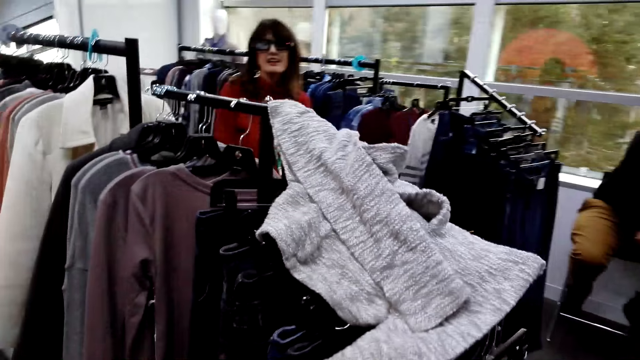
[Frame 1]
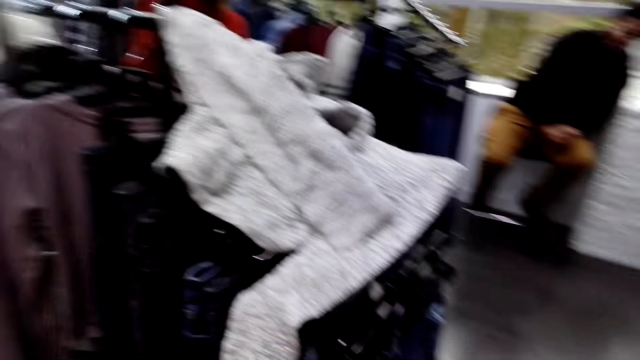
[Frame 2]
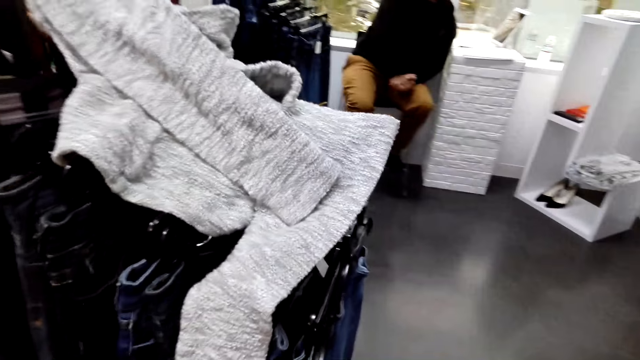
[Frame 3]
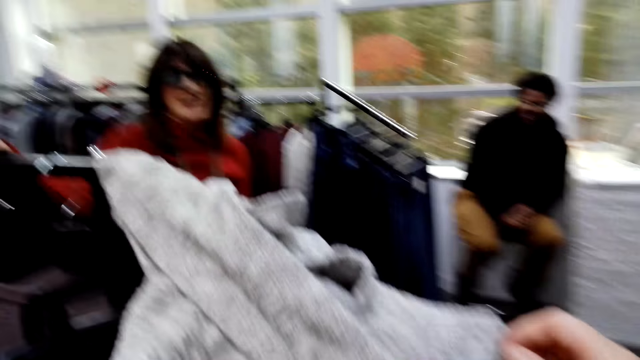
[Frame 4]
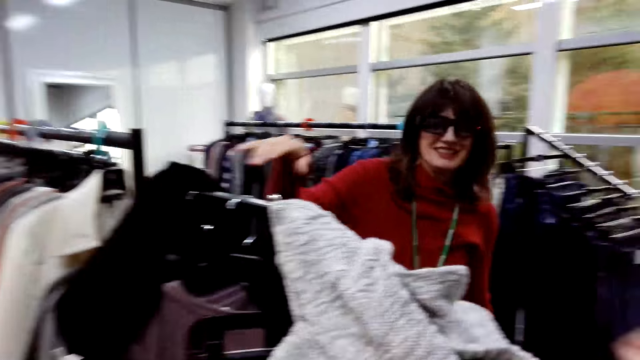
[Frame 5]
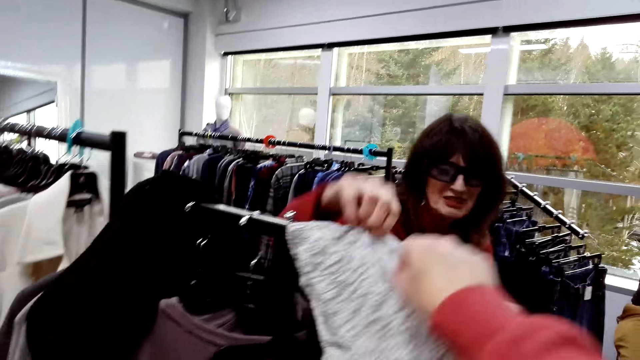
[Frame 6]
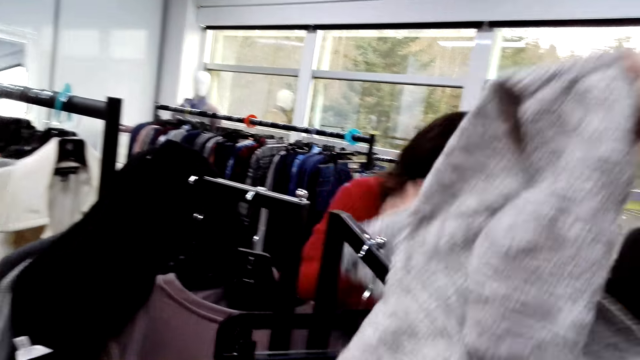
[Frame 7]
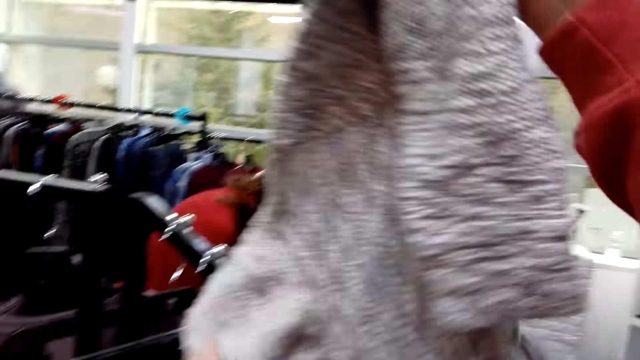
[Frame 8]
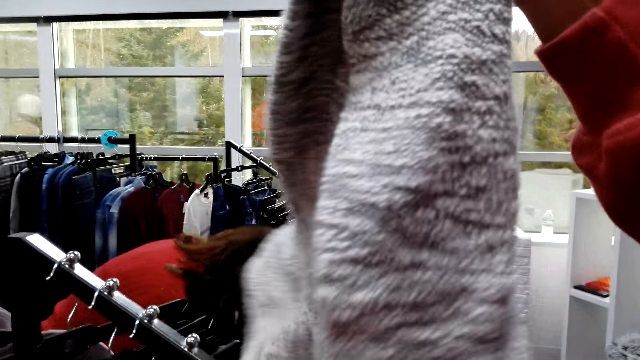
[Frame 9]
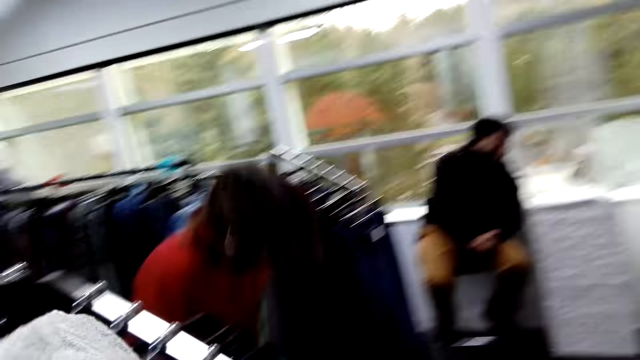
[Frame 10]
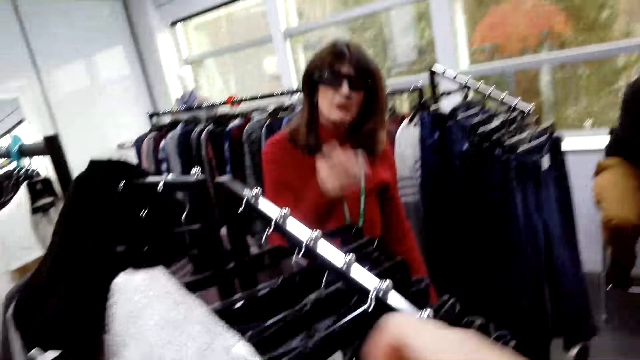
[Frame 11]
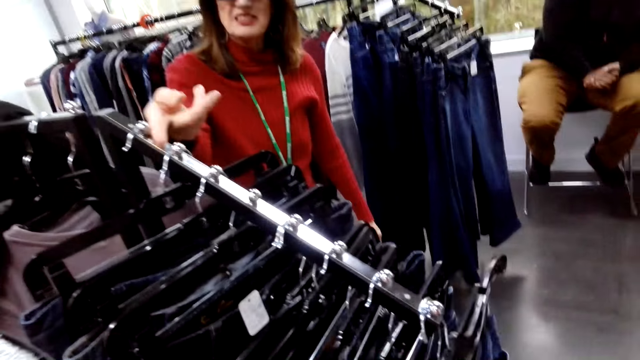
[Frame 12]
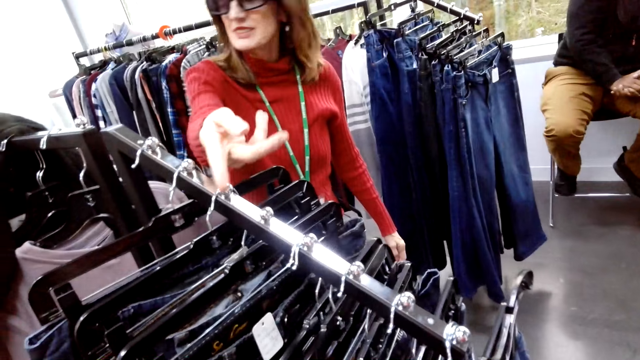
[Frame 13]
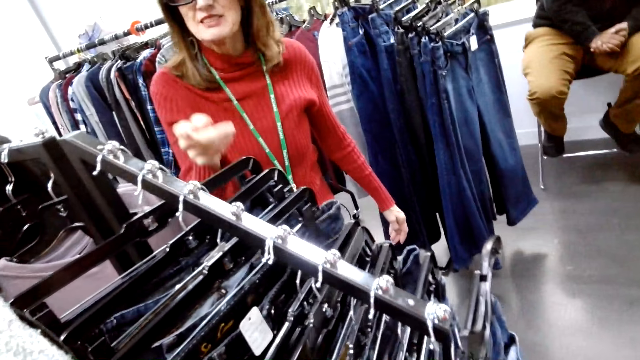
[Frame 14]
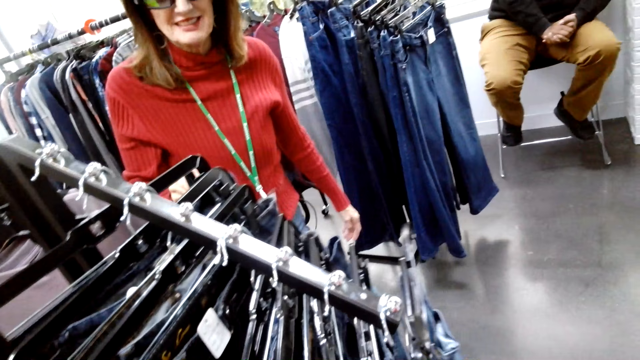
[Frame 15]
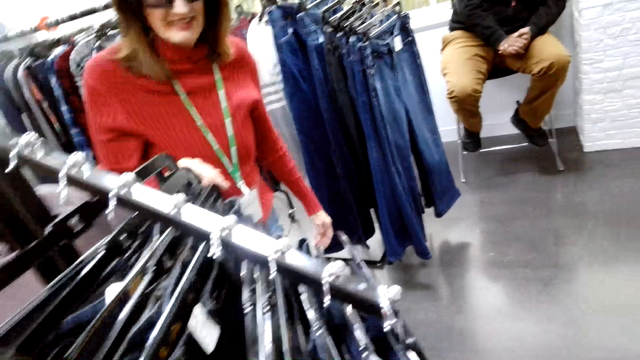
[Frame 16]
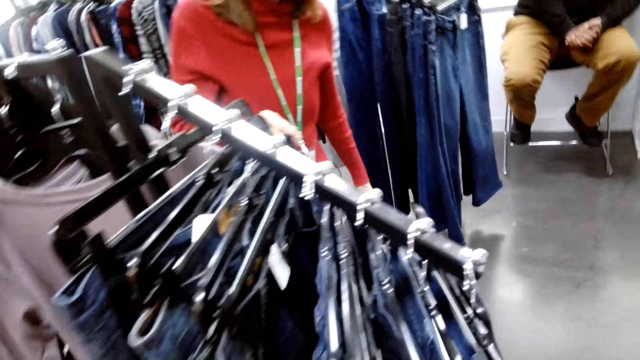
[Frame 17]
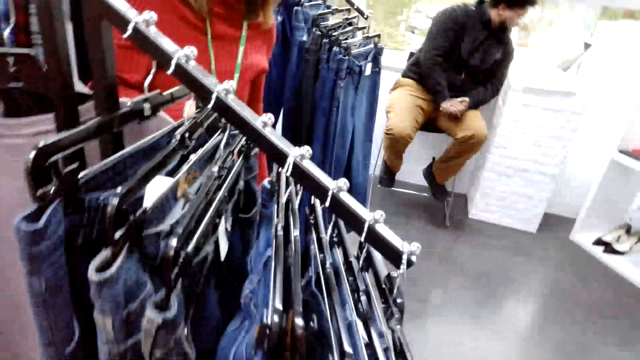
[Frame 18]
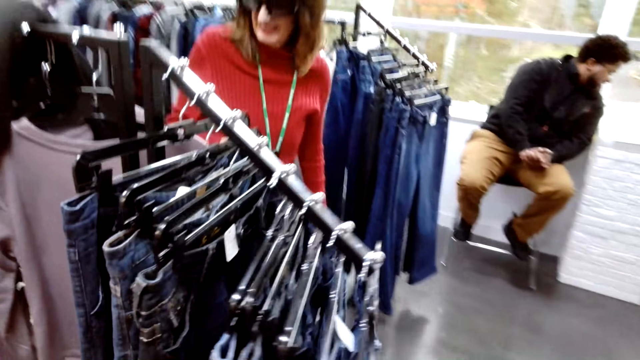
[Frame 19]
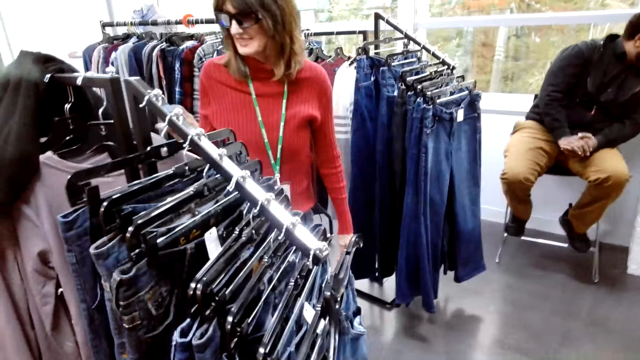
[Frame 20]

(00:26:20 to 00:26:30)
The camera wearer lifts the sweater. A lady communicates to the camera wearer. The camera wearer touches the hanger and takes the hanger.

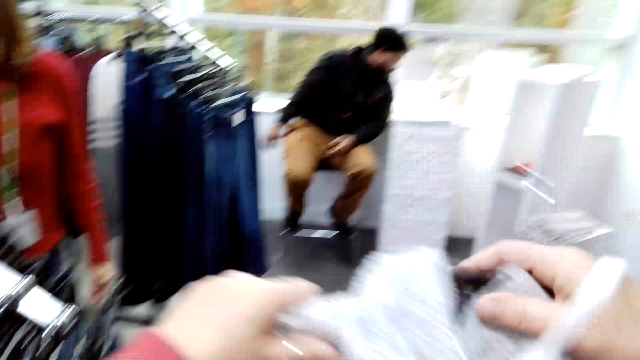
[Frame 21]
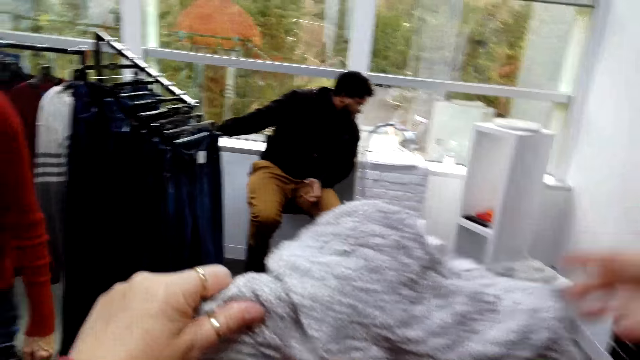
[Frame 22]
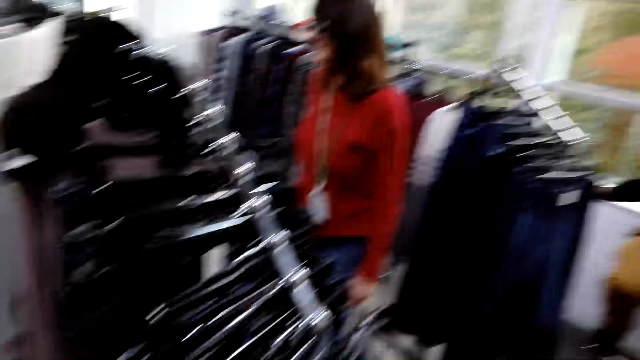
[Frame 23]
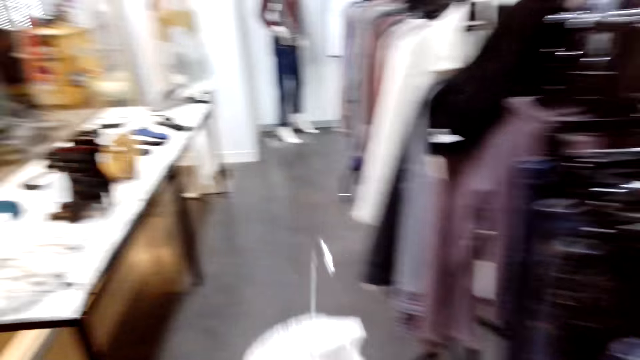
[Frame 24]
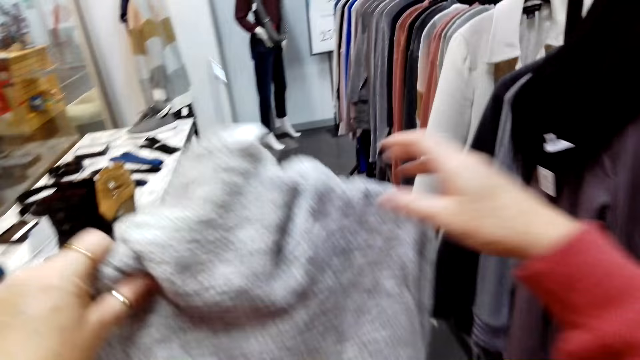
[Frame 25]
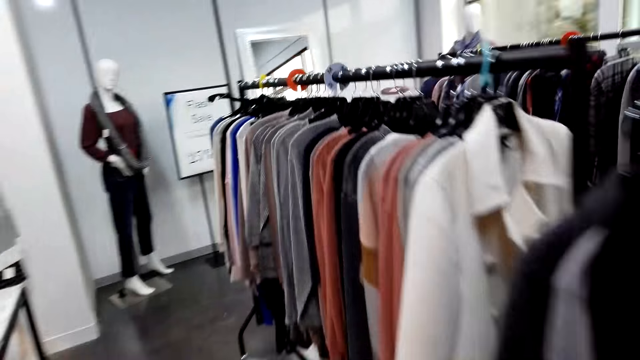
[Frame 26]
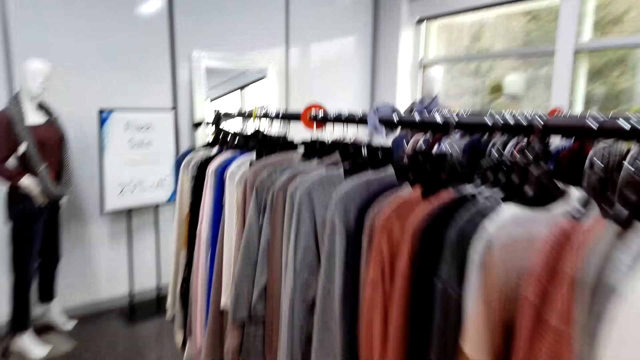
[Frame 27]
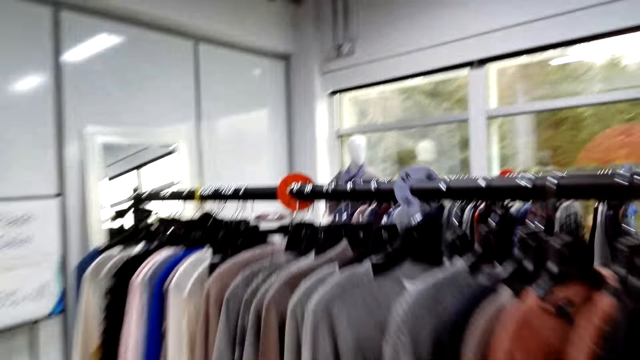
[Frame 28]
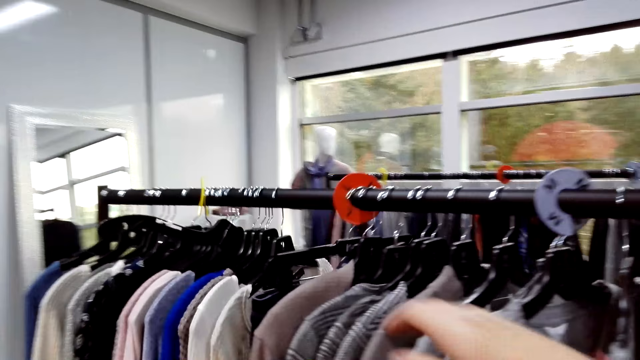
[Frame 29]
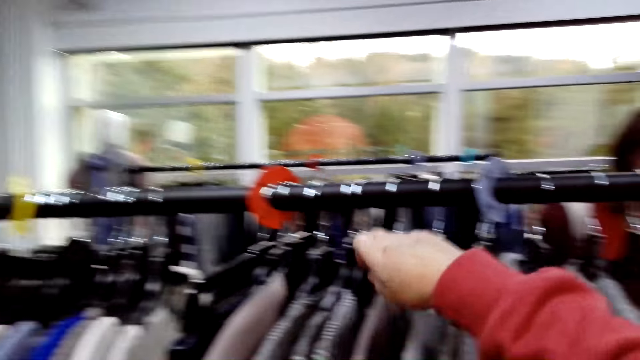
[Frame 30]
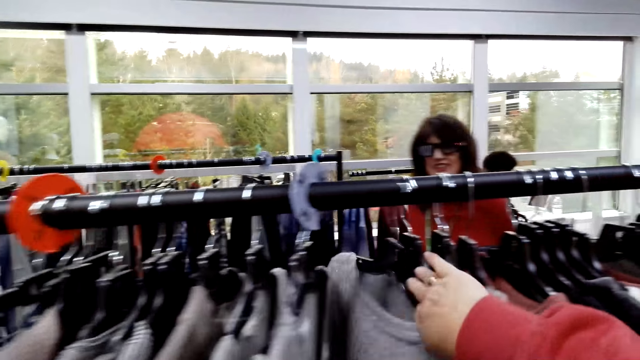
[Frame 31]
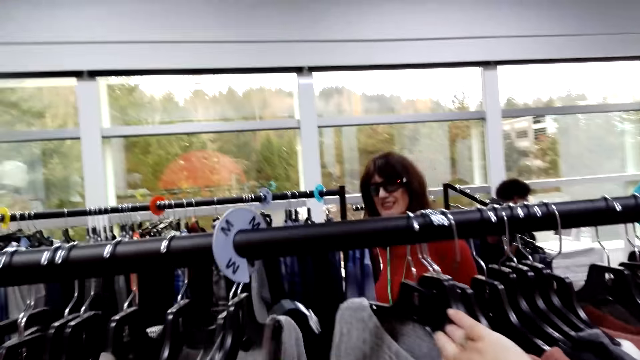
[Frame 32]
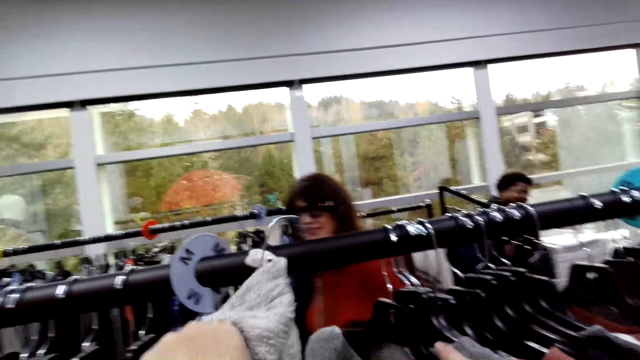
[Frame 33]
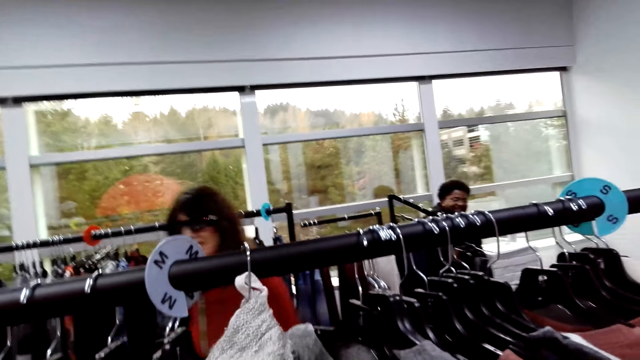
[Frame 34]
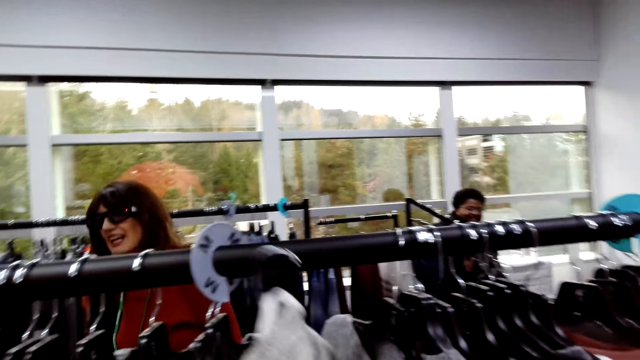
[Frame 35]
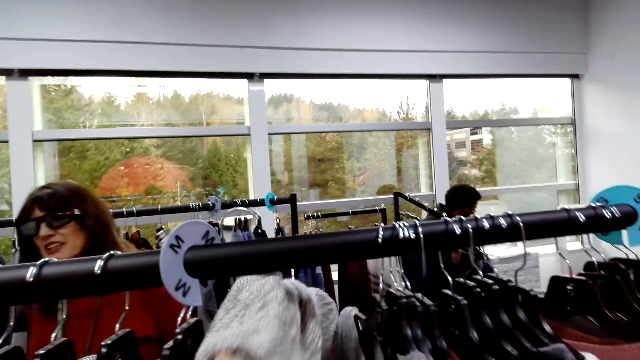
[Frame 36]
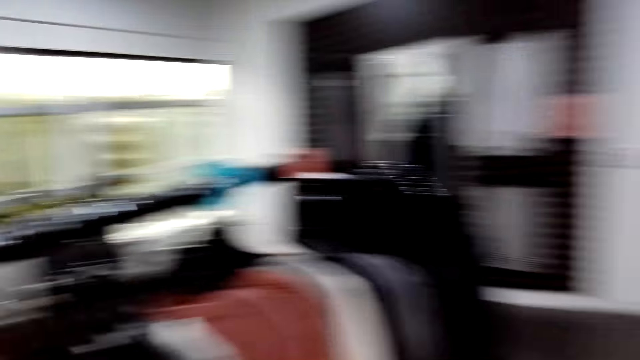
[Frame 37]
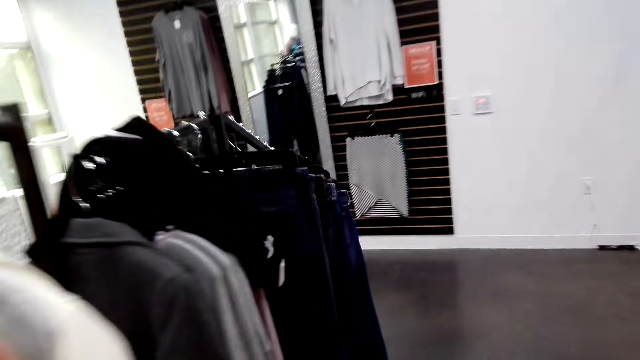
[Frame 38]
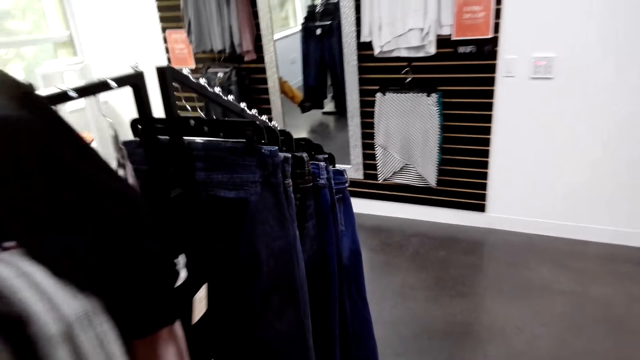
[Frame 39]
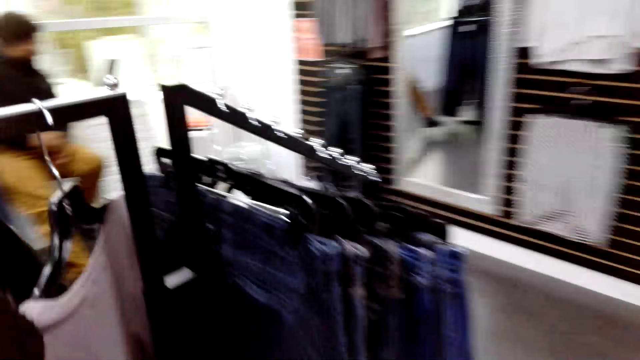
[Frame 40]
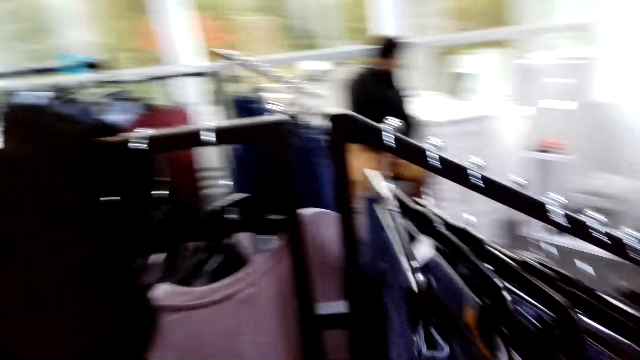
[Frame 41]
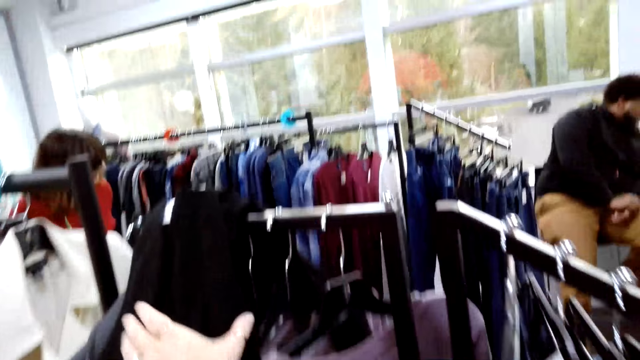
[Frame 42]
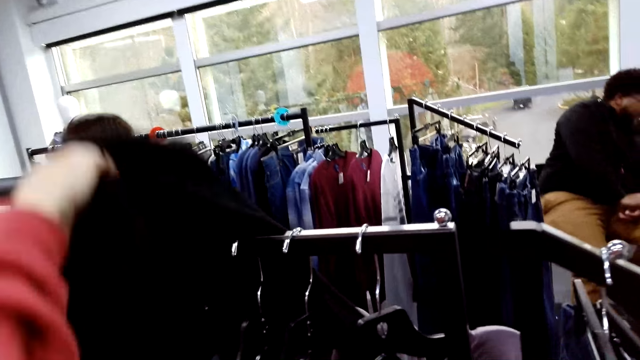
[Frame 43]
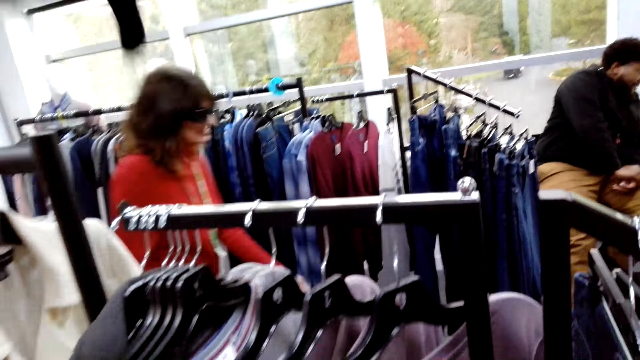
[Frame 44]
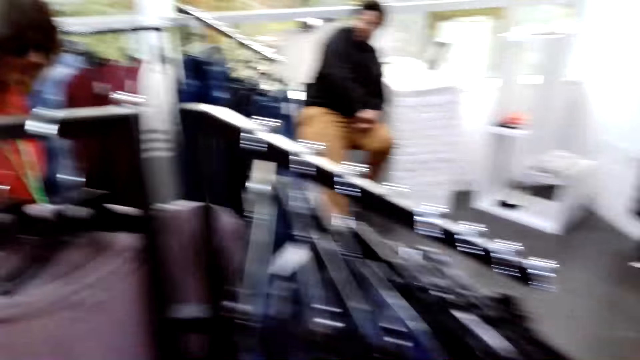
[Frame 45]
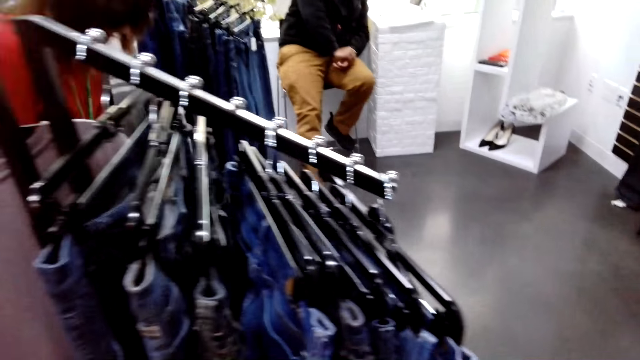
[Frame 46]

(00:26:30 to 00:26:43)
The camera wearer puts the hanger on the clothes. They lift the sweater. The camera wearer and a lady search the clothes on the hanger line. The camera wearer lifts the sweater.
